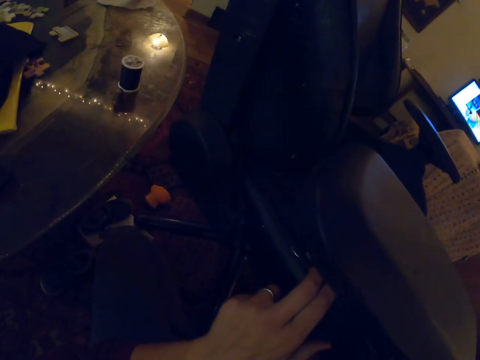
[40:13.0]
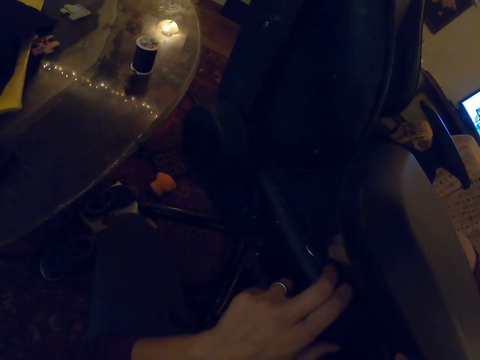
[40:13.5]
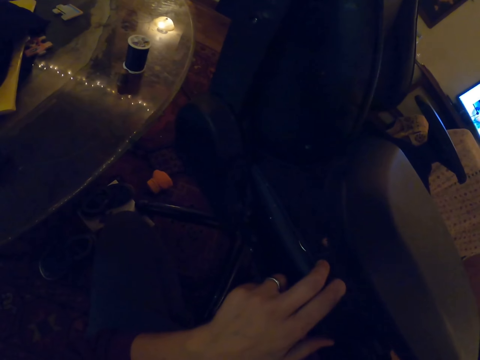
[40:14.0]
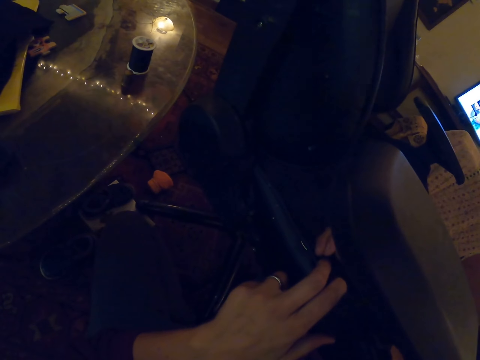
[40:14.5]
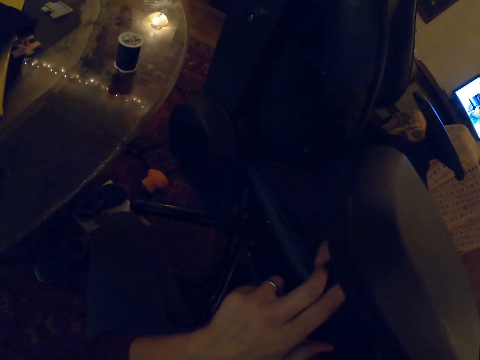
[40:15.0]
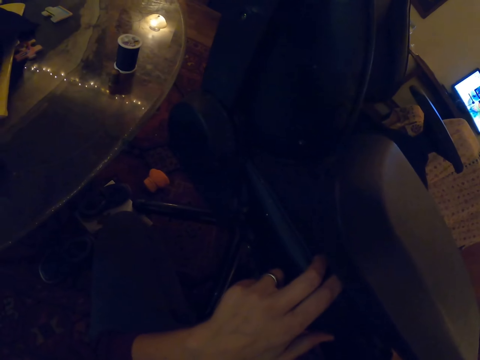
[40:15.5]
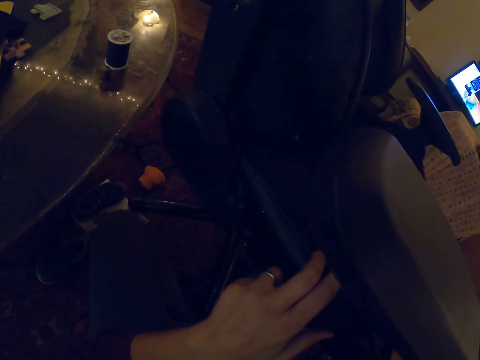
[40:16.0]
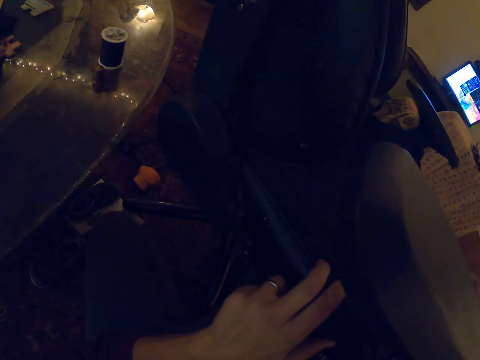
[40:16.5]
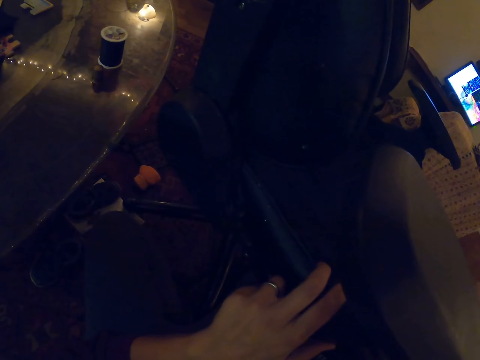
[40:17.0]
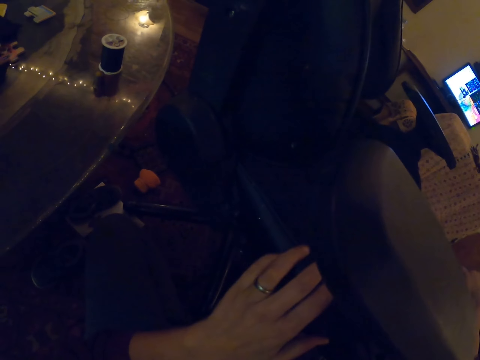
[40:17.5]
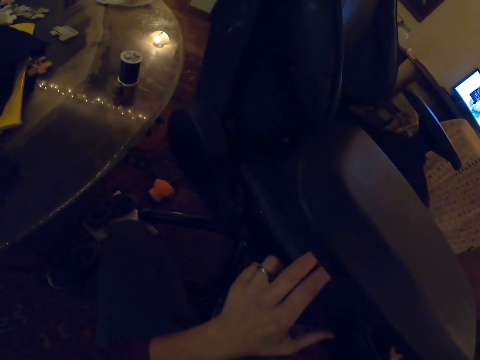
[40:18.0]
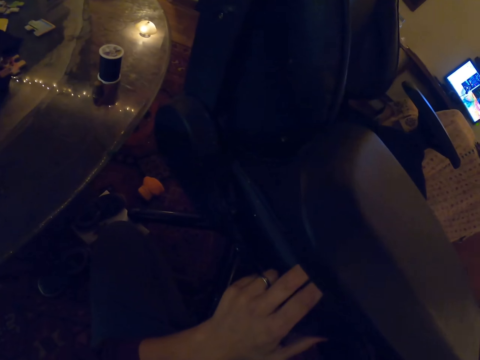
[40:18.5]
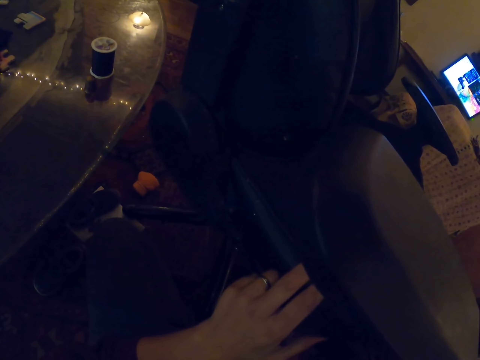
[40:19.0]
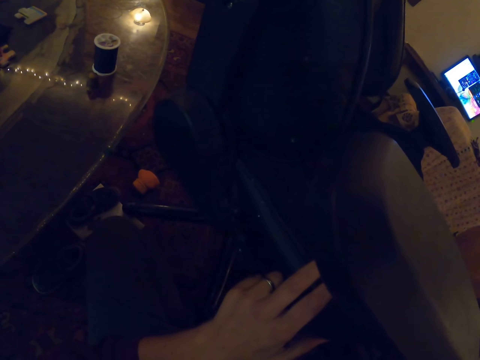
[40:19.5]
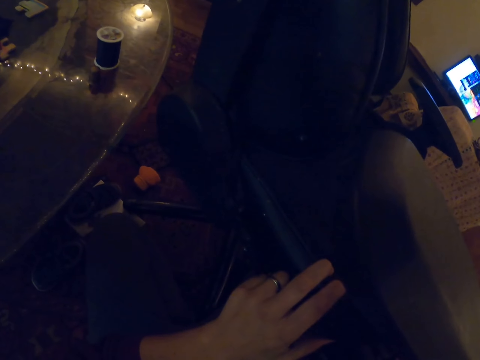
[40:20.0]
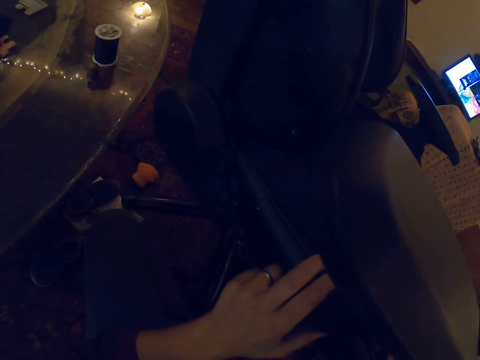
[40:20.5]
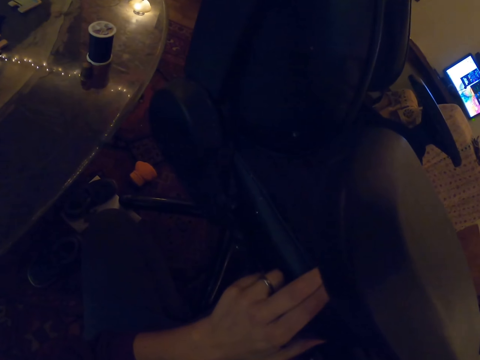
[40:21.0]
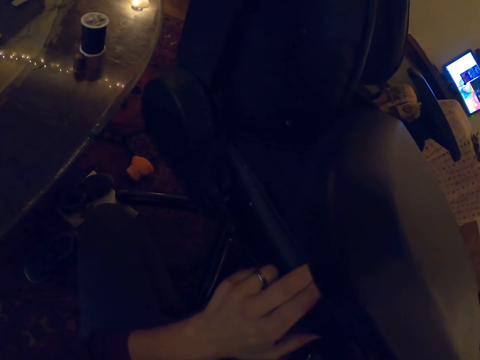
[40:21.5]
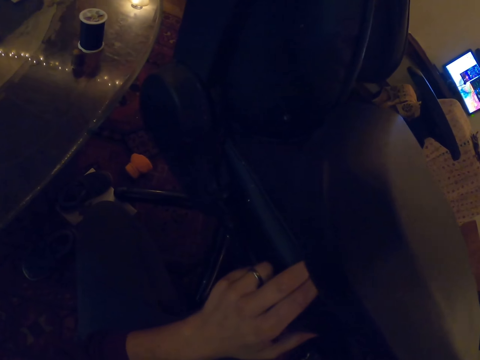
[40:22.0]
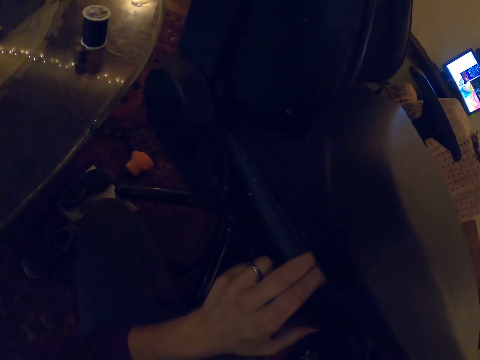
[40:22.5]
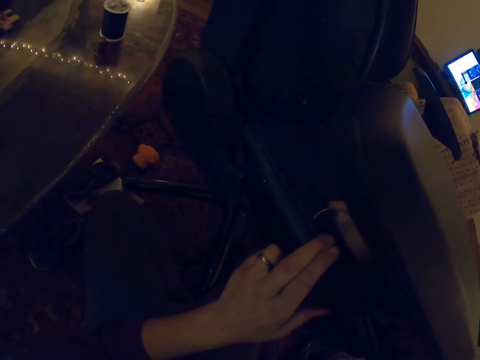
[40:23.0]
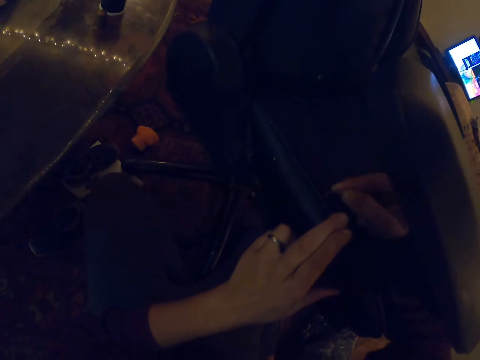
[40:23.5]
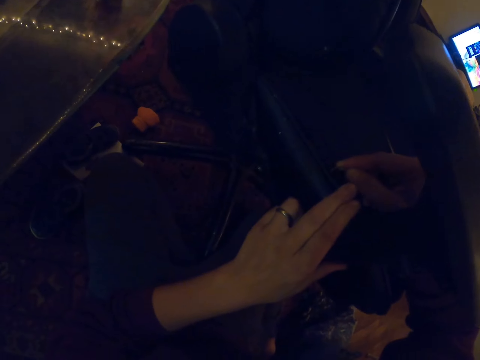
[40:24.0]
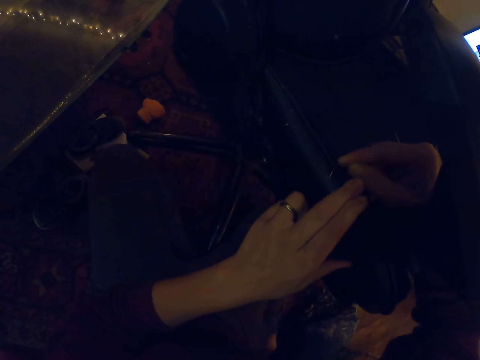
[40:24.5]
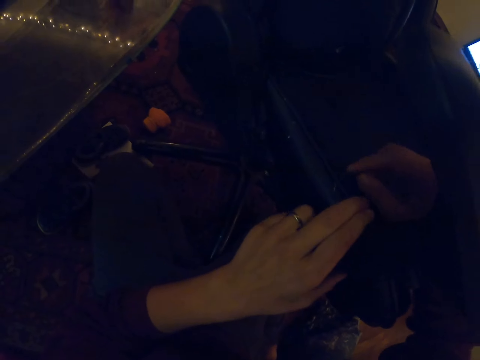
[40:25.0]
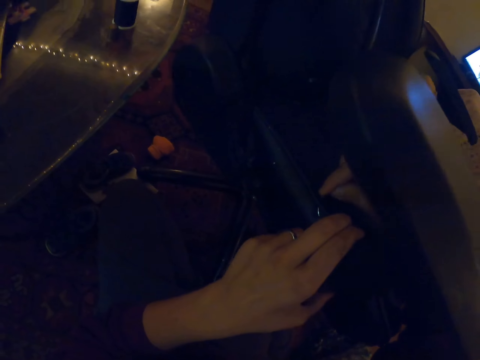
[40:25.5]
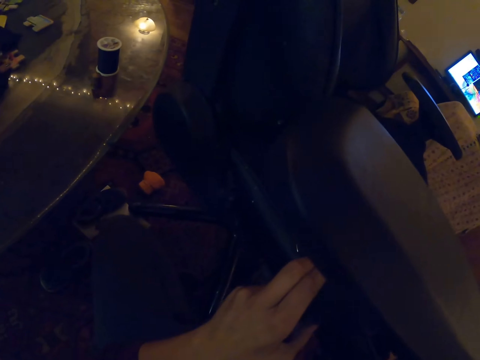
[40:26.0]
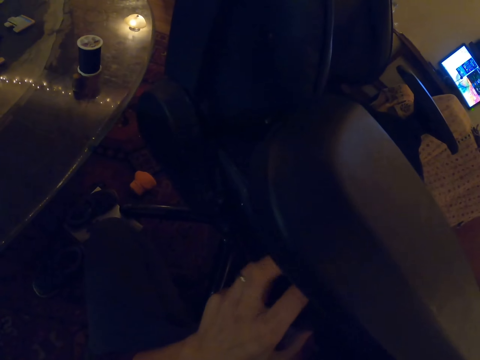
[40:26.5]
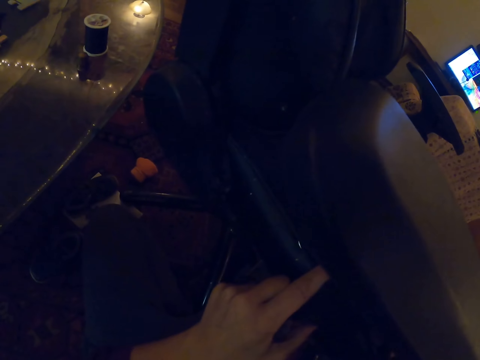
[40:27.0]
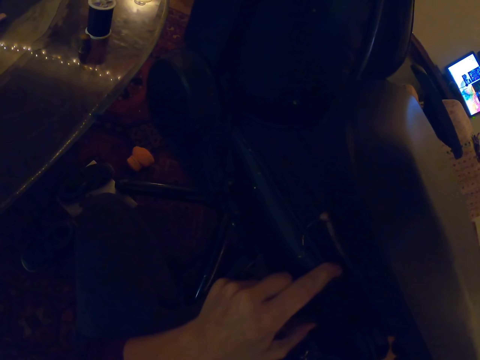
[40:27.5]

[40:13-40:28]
The camera wearer pulls the needle with the right hand and pulls the thread with the right hand. They sew the chair and insert the needle in the seat.

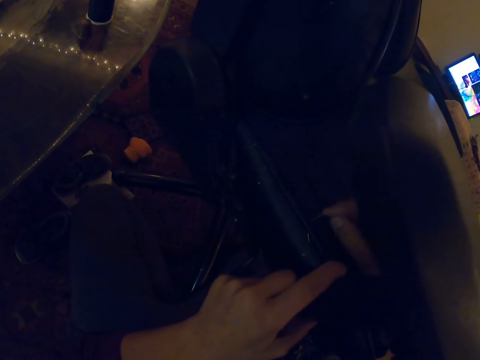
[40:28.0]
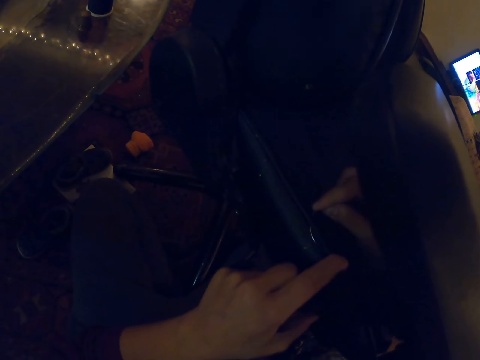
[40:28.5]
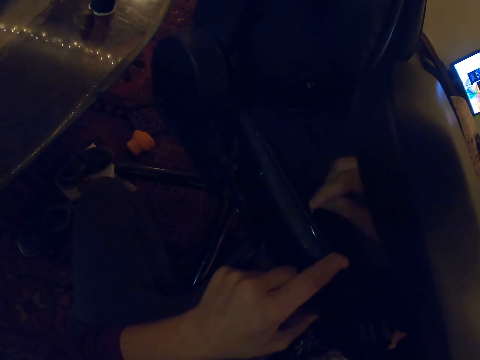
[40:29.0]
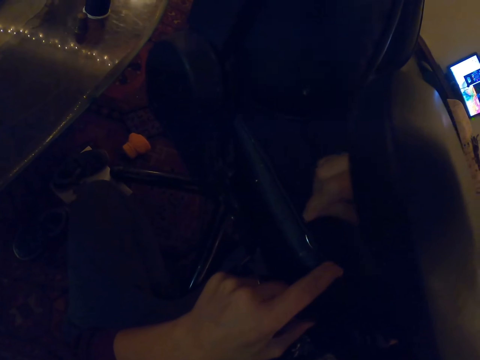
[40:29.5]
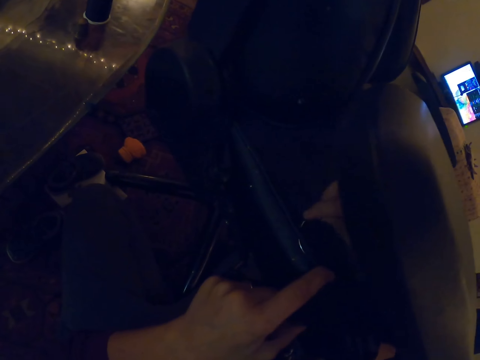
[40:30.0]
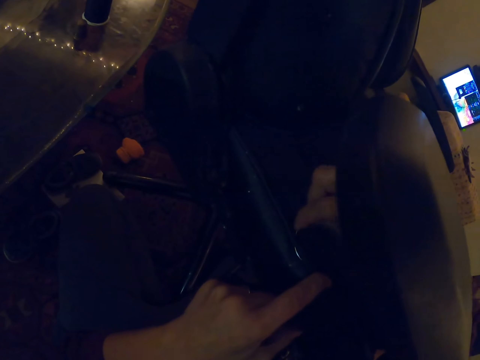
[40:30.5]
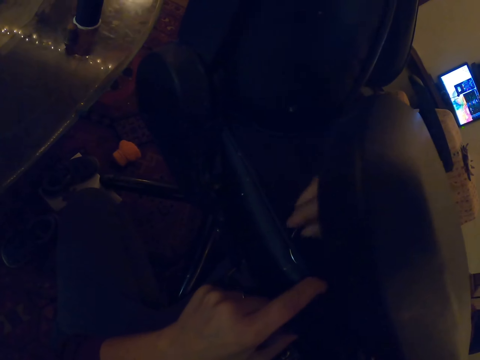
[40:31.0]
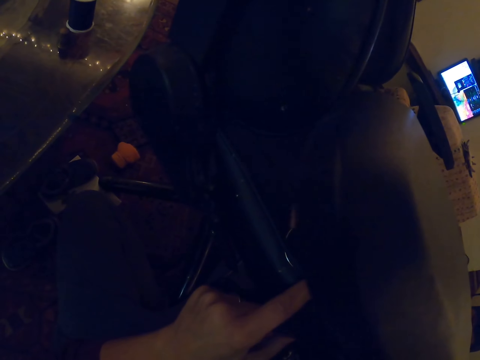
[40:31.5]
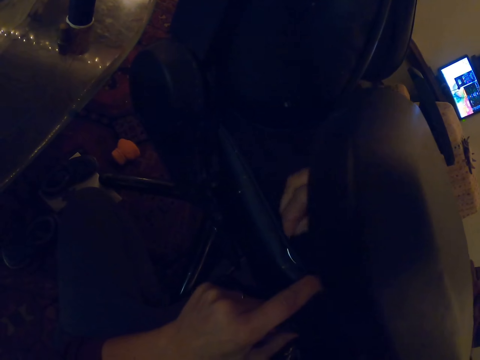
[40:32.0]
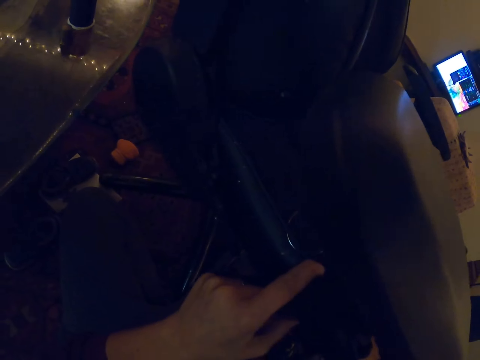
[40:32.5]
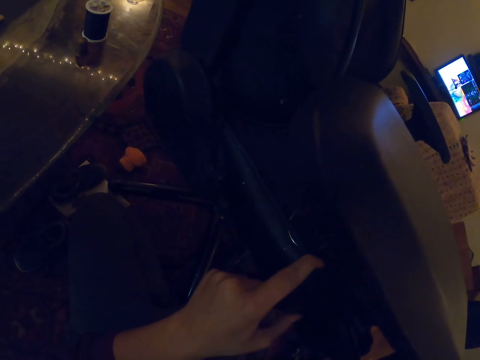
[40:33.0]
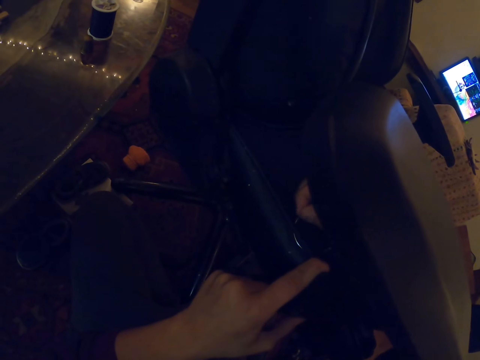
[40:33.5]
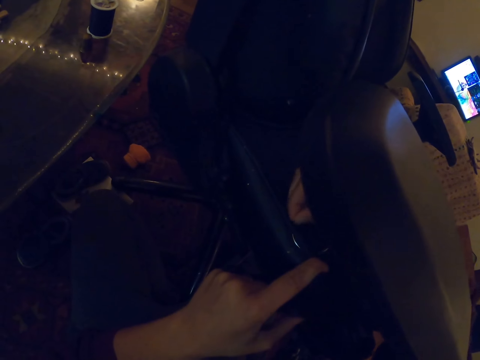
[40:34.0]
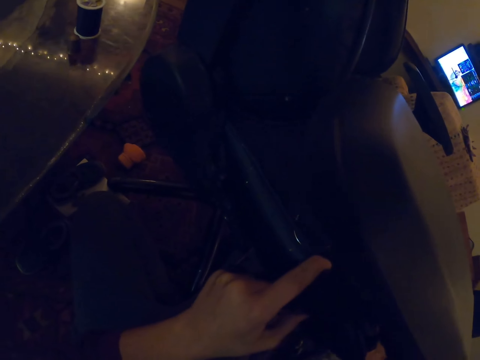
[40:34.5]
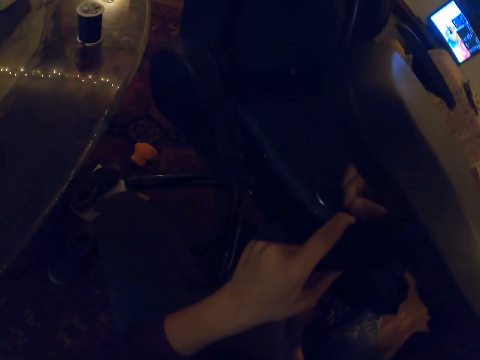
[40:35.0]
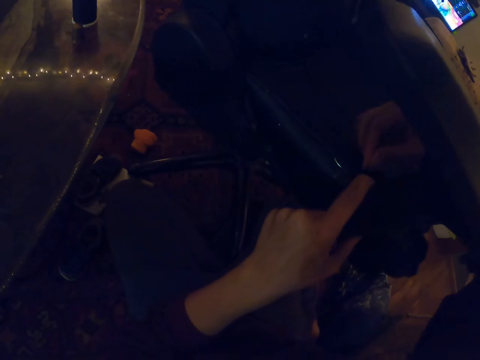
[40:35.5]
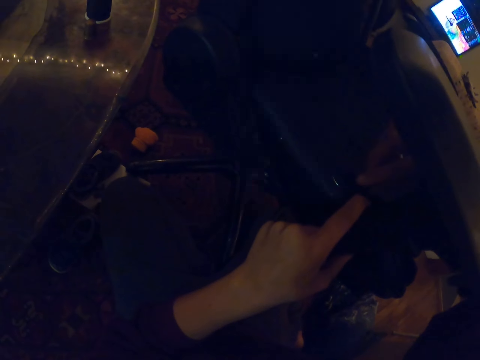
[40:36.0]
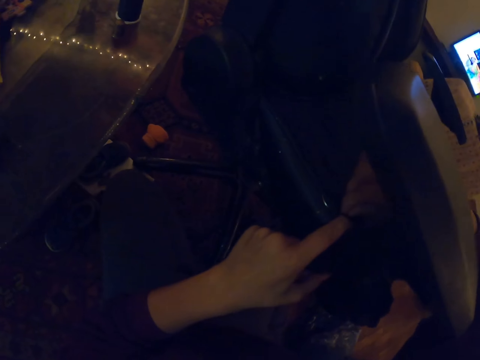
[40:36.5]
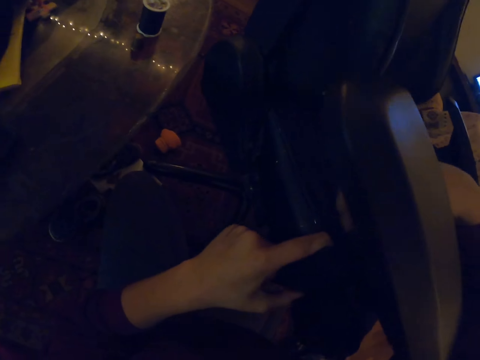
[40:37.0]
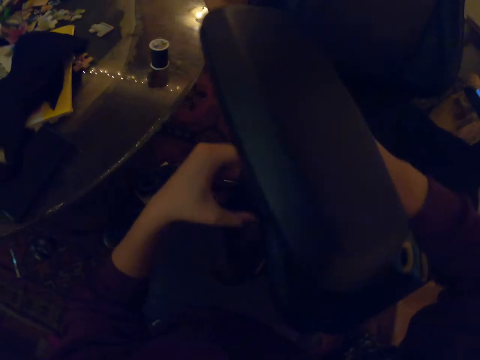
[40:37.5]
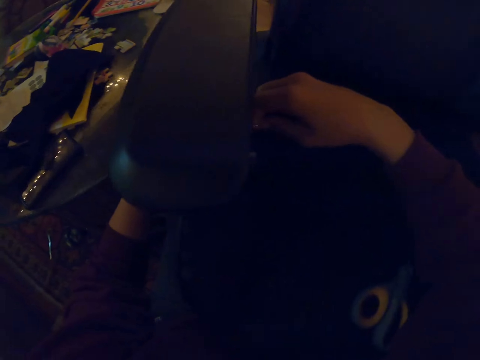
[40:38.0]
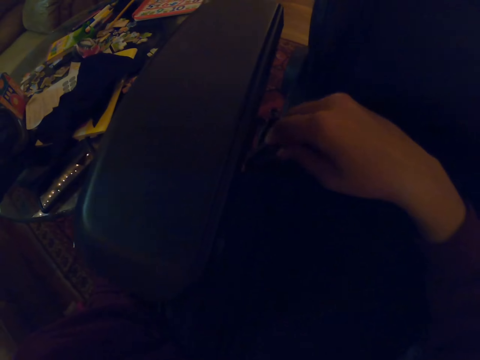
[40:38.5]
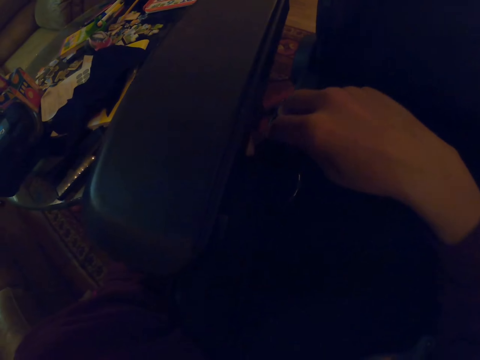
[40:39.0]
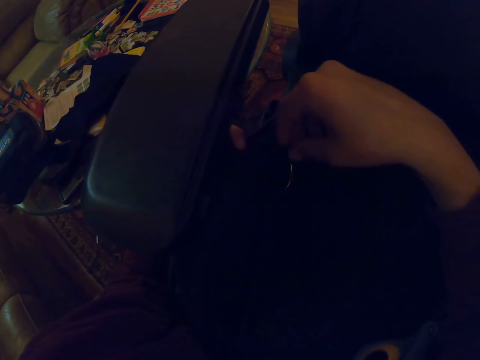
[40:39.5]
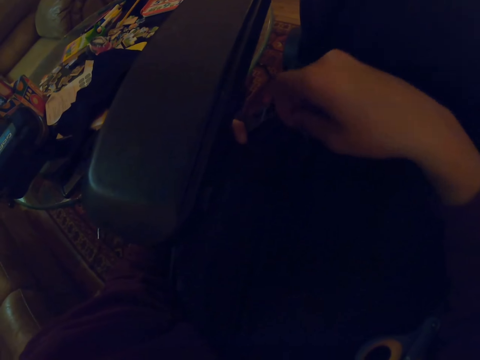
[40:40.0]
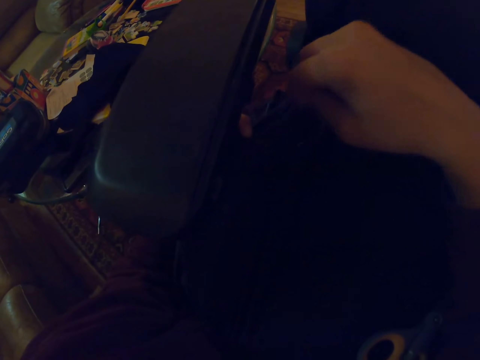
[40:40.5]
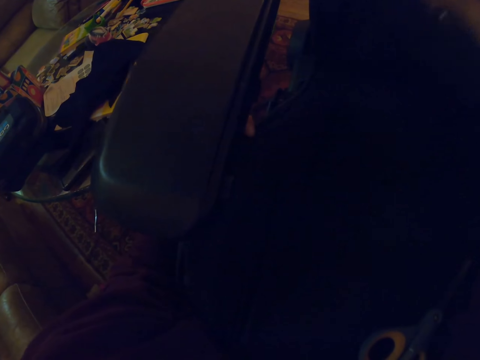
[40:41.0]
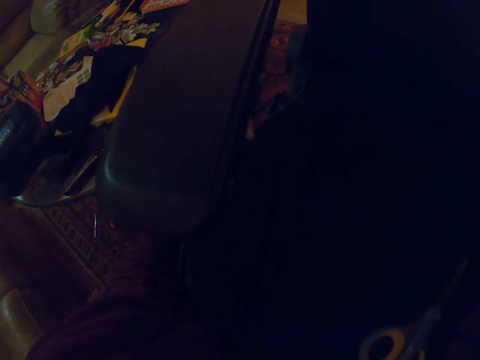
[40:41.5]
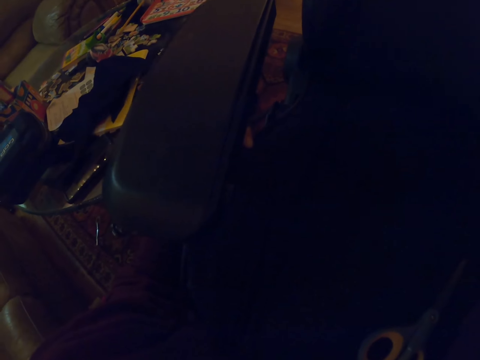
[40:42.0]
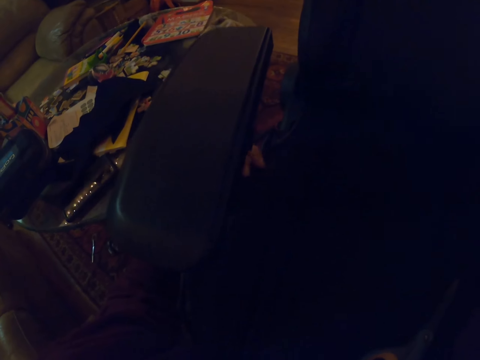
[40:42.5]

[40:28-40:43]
The camera wearer pulls the needle with the right hand. They drop the needle, pick up the needle, and pull the thread with the right hand.
